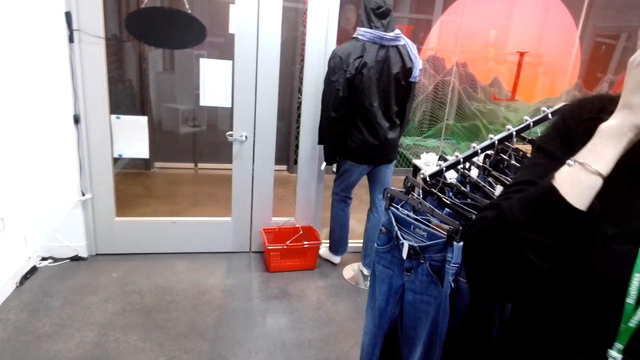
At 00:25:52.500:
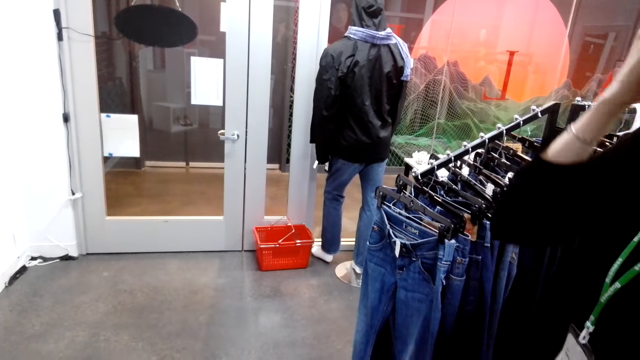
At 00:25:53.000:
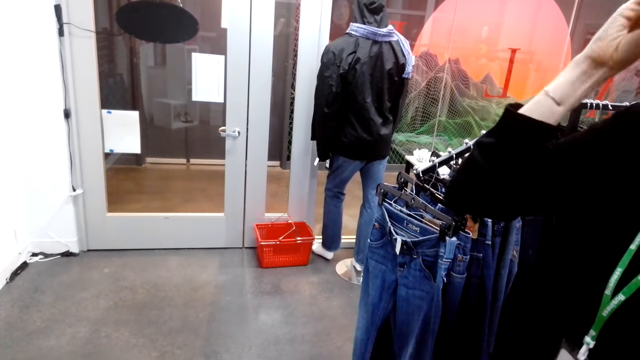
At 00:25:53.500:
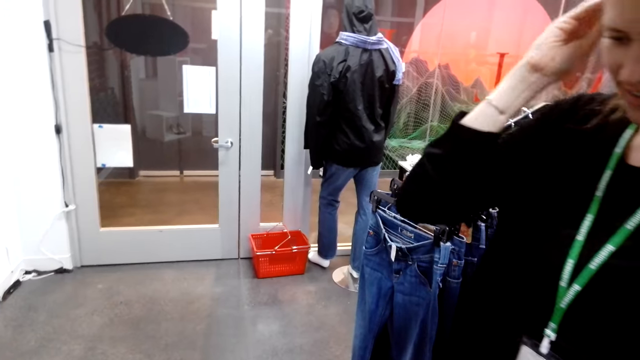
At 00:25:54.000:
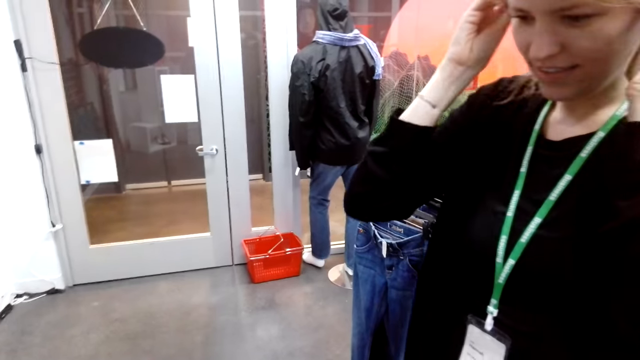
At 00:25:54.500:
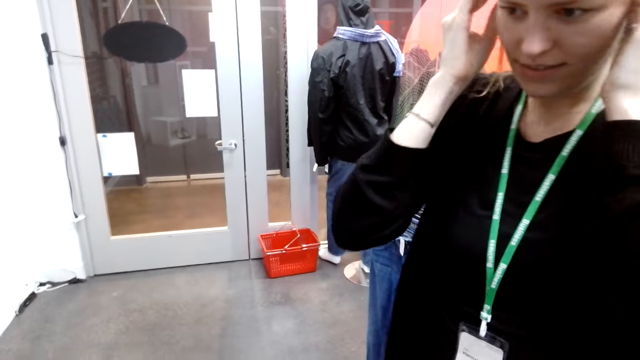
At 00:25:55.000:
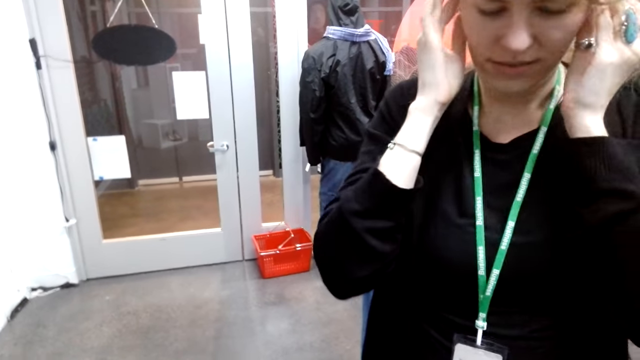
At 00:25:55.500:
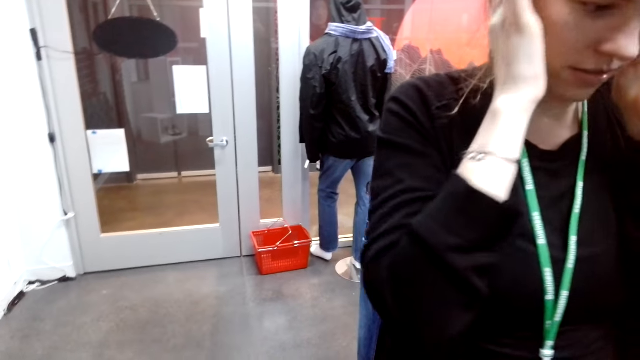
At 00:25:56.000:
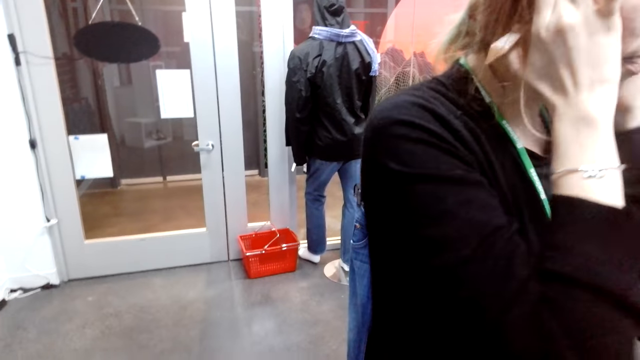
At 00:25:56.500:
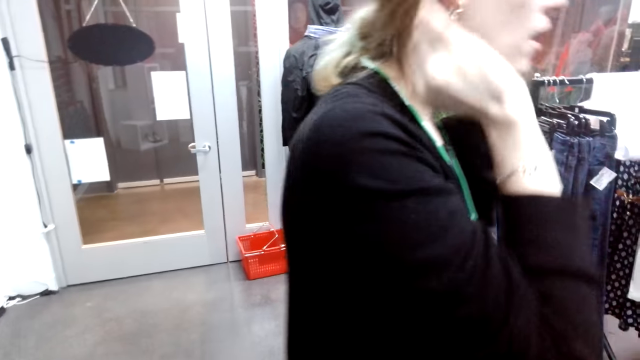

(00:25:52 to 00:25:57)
A man scratches the head.
